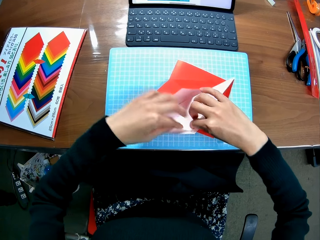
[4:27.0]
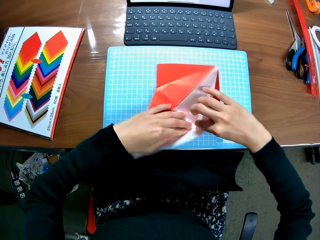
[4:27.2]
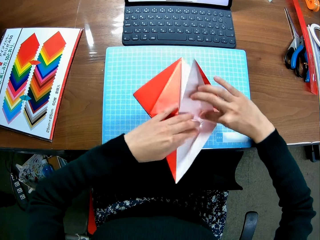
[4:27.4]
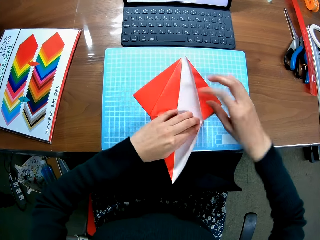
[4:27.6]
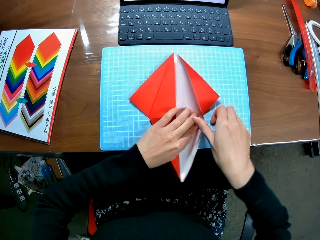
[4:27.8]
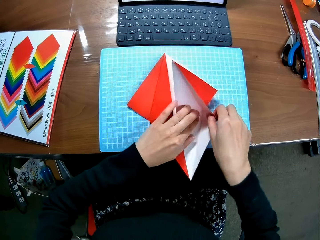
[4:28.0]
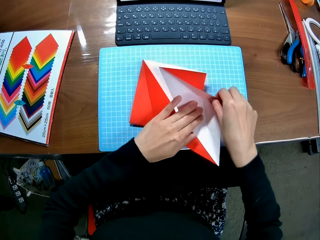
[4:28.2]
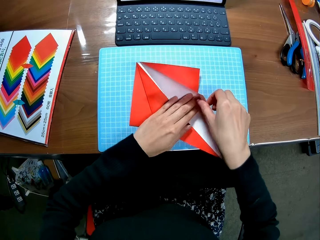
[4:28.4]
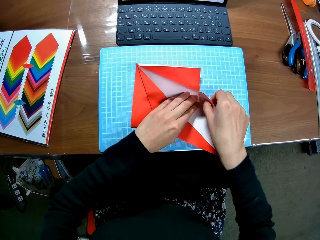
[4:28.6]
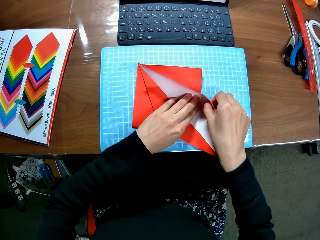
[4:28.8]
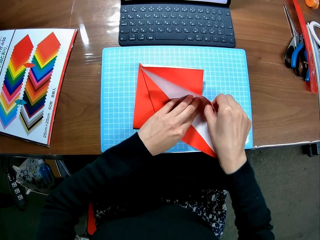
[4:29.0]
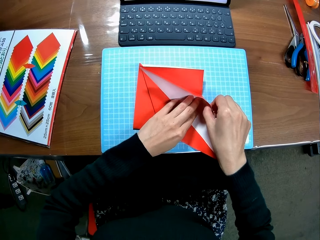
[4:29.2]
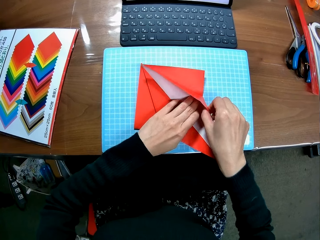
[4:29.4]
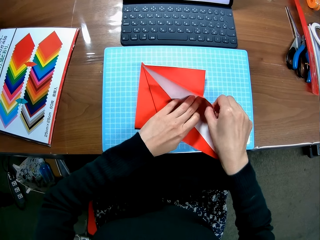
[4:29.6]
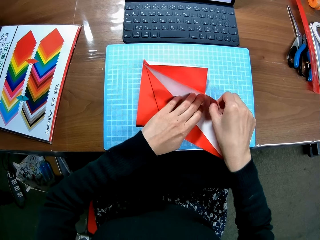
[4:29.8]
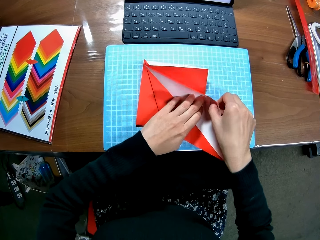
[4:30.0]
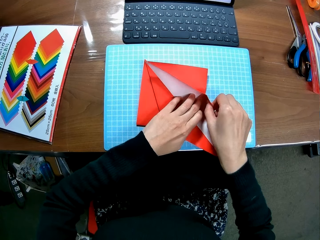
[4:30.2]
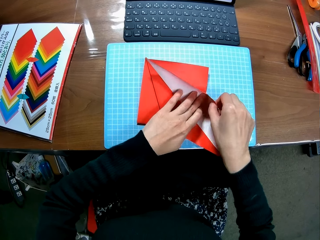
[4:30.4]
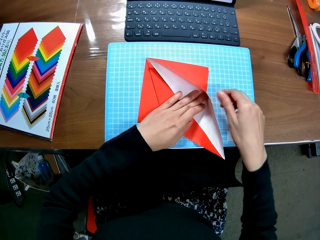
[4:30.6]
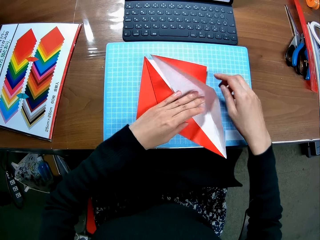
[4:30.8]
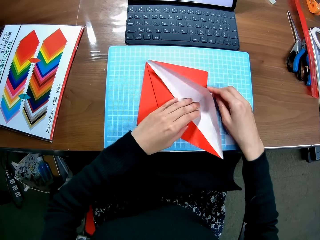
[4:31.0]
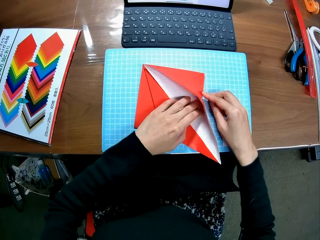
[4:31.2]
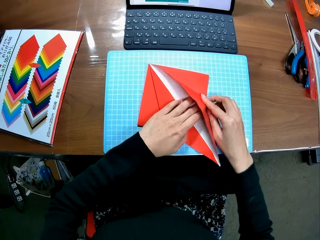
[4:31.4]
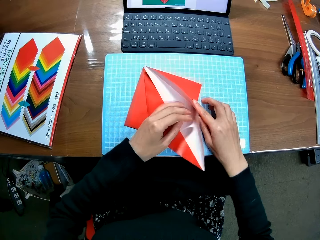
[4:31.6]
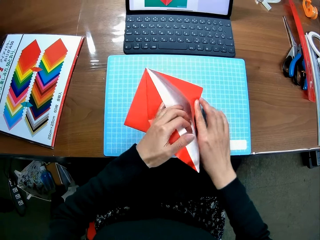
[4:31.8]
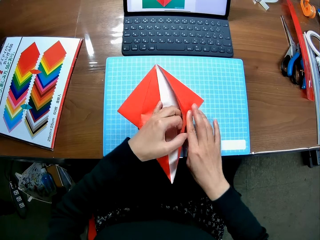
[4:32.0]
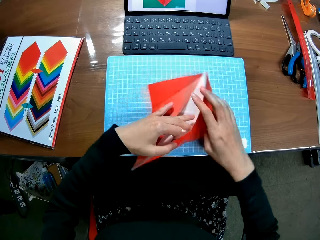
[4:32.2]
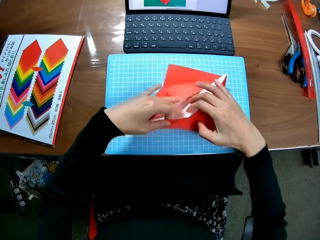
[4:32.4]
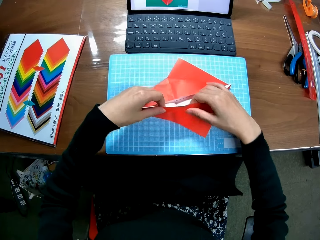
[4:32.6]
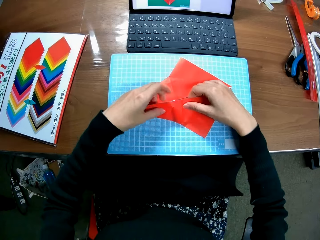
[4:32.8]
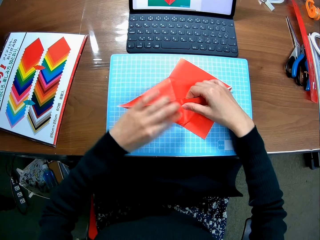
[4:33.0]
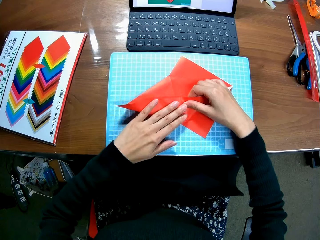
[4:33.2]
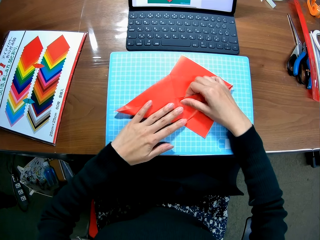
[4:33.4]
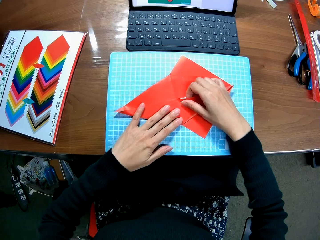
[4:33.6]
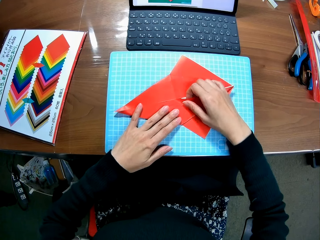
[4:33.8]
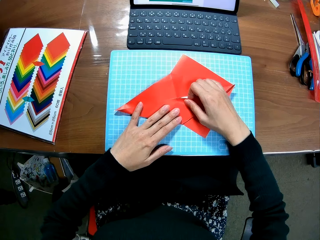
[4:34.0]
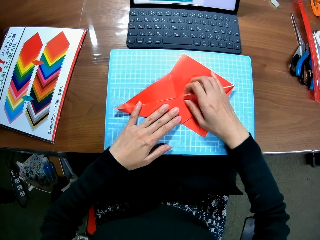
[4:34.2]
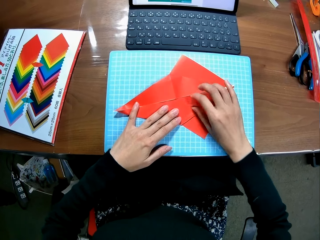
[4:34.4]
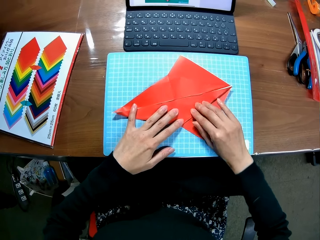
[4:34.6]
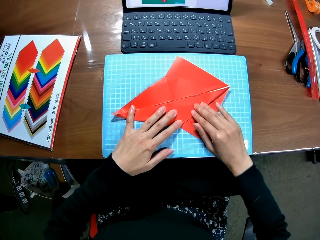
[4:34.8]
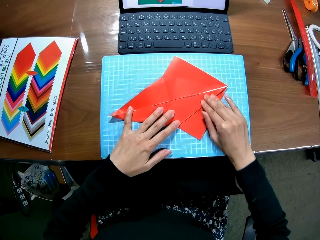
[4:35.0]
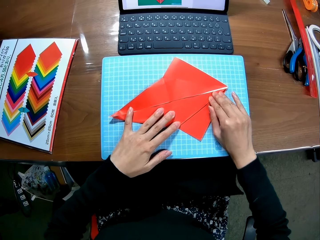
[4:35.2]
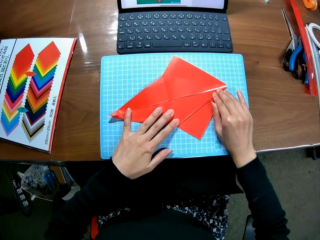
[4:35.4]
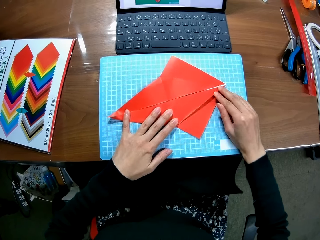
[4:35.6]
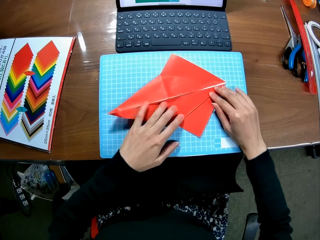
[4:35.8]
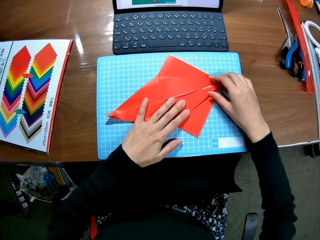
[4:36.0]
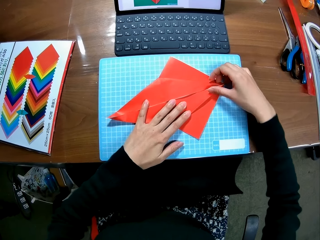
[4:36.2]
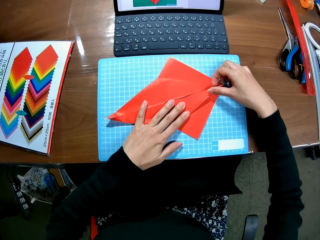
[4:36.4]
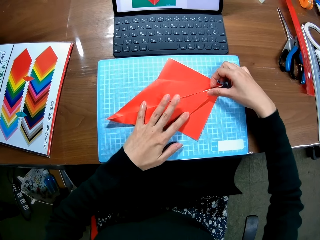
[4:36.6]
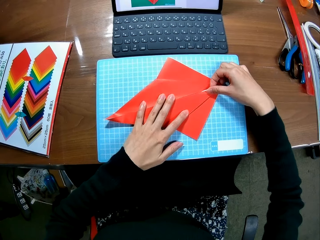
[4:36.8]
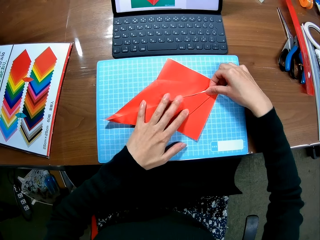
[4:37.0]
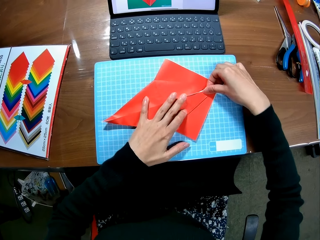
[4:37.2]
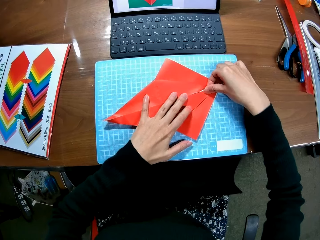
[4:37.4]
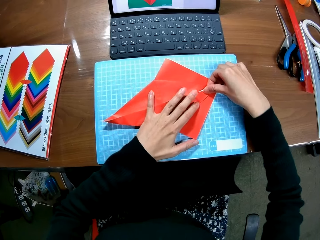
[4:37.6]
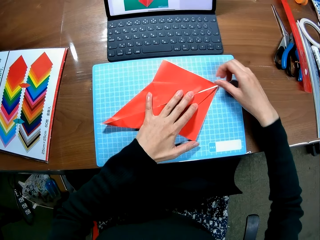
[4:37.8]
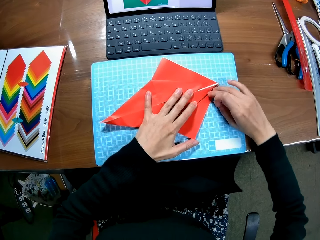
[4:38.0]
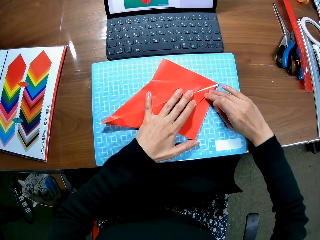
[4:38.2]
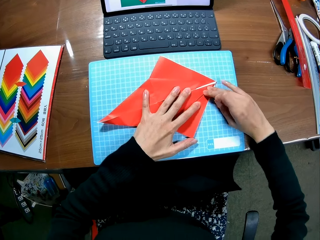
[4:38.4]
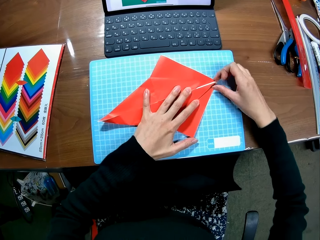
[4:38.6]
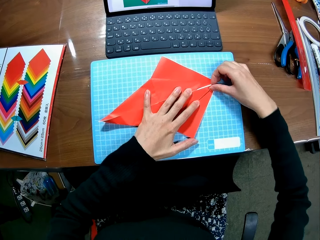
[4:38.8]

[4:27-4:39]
The camera wearer moves the craft paper. They fold the craft paper. They move the craft paper. They fold the craft paper.

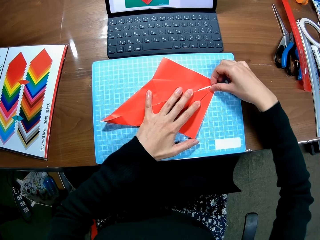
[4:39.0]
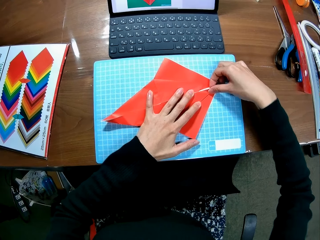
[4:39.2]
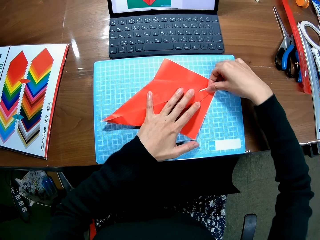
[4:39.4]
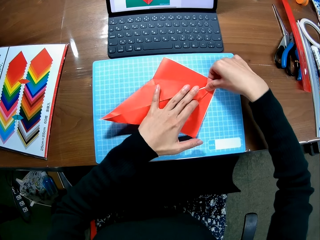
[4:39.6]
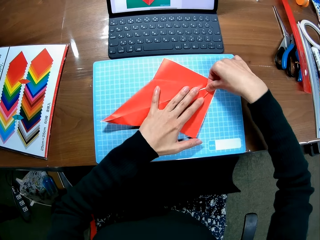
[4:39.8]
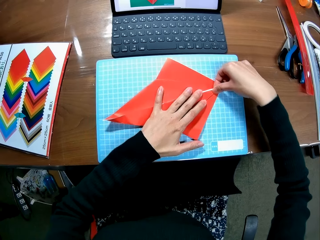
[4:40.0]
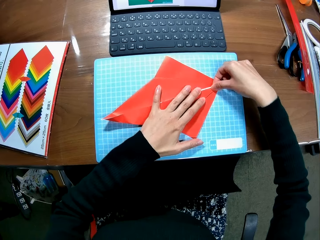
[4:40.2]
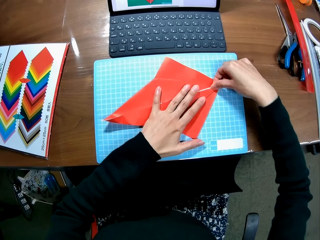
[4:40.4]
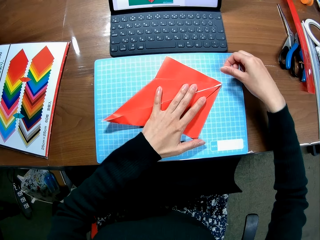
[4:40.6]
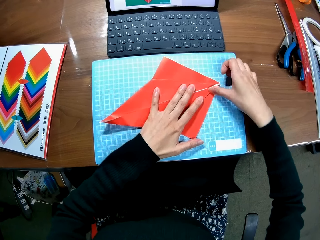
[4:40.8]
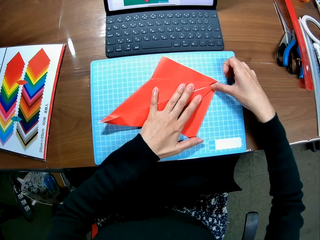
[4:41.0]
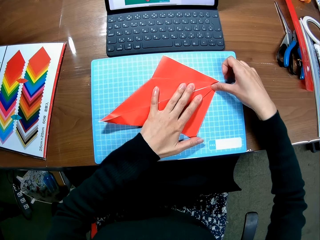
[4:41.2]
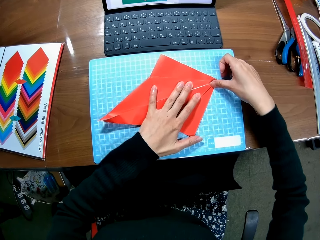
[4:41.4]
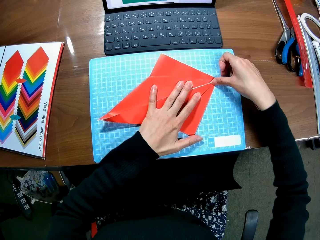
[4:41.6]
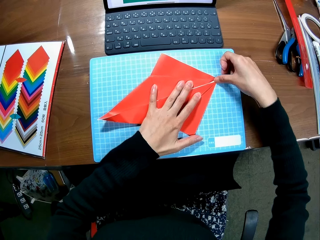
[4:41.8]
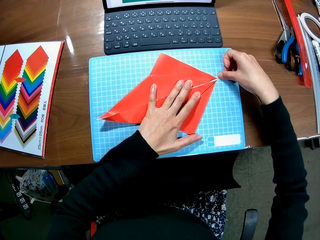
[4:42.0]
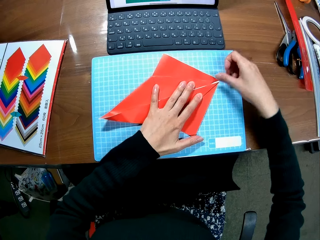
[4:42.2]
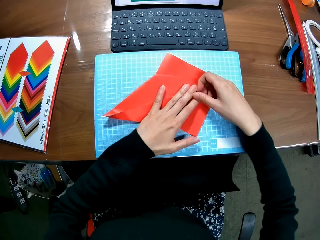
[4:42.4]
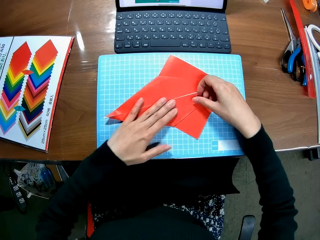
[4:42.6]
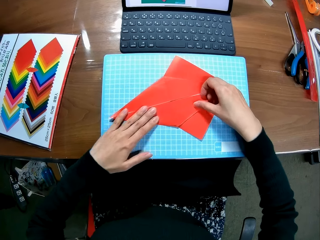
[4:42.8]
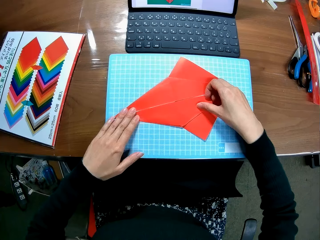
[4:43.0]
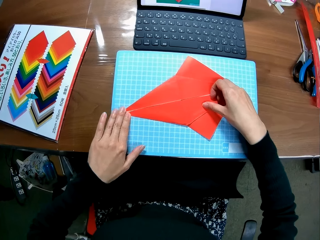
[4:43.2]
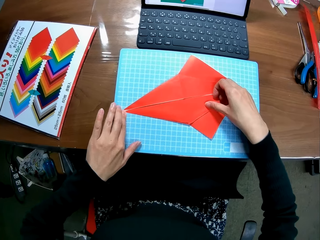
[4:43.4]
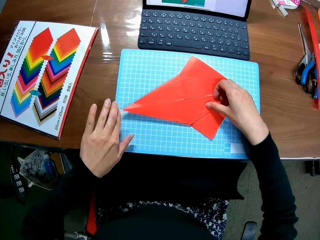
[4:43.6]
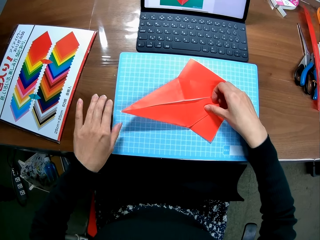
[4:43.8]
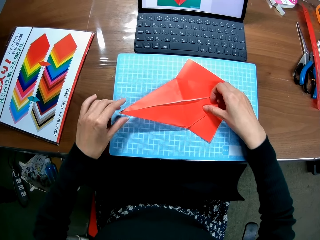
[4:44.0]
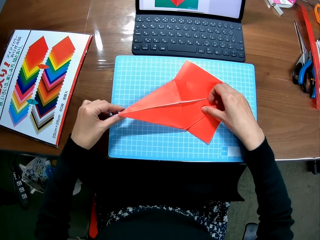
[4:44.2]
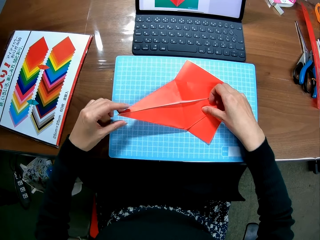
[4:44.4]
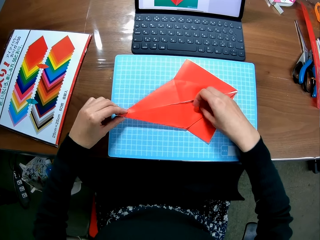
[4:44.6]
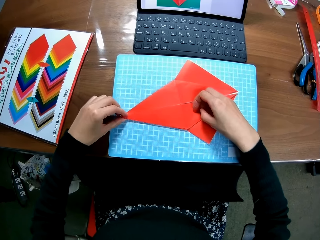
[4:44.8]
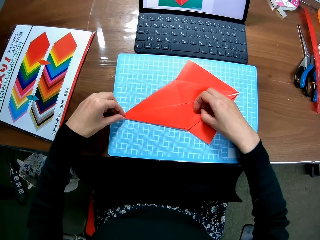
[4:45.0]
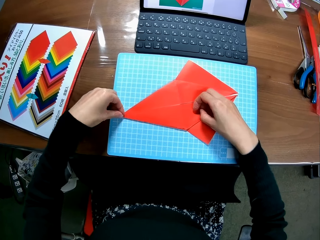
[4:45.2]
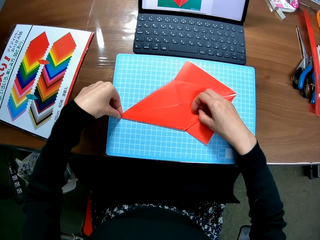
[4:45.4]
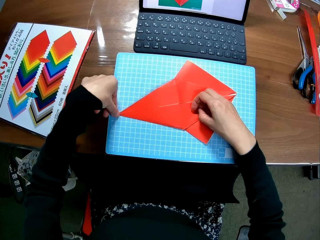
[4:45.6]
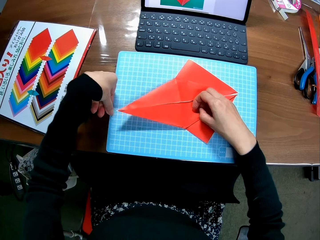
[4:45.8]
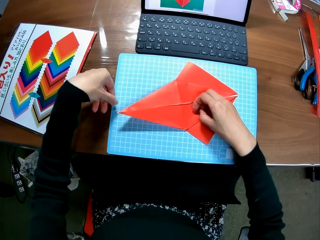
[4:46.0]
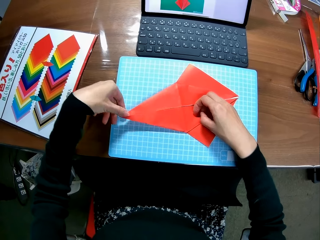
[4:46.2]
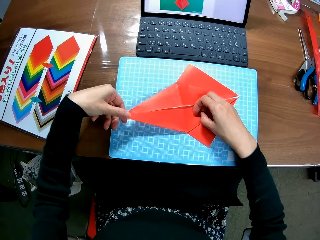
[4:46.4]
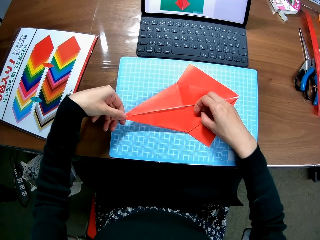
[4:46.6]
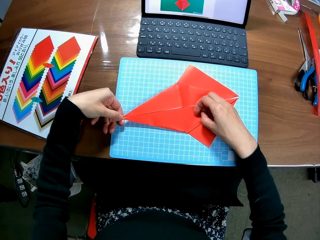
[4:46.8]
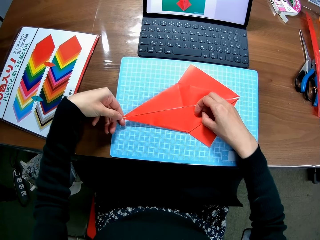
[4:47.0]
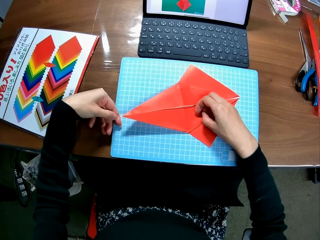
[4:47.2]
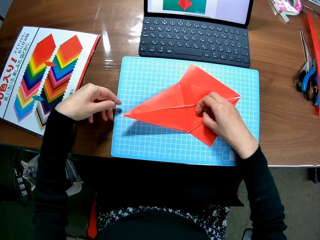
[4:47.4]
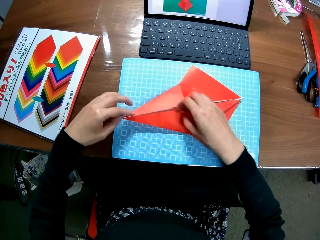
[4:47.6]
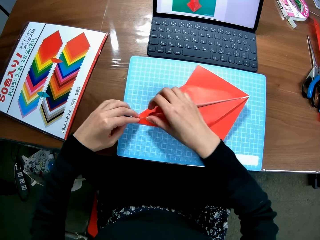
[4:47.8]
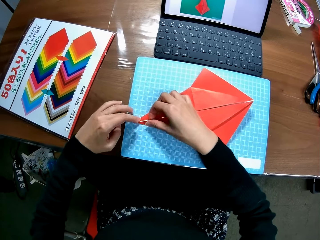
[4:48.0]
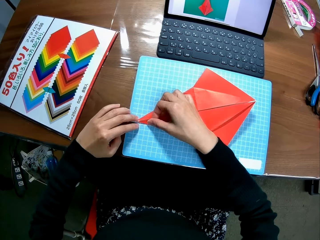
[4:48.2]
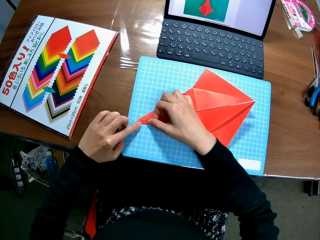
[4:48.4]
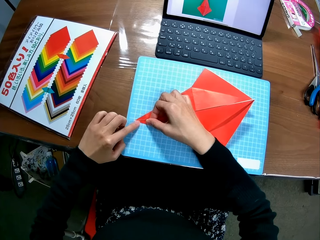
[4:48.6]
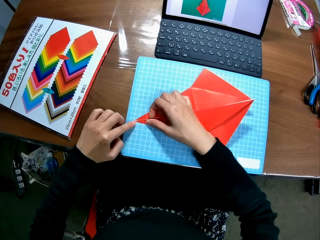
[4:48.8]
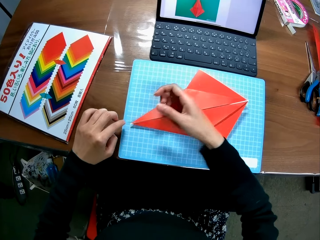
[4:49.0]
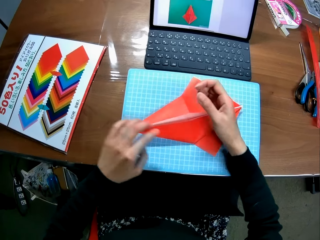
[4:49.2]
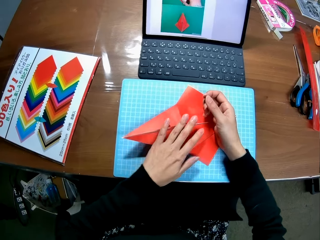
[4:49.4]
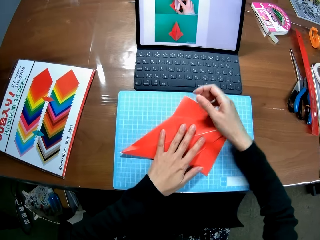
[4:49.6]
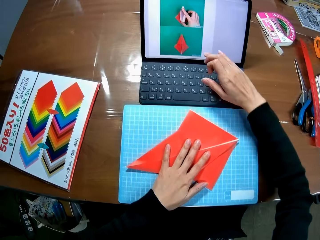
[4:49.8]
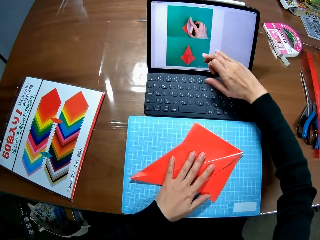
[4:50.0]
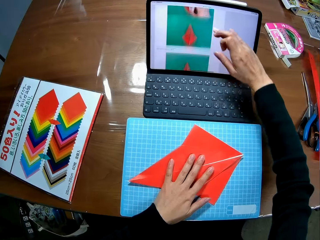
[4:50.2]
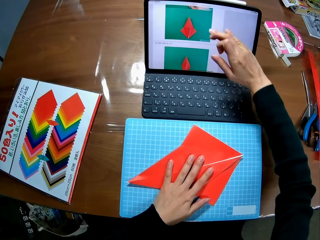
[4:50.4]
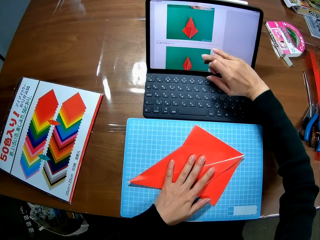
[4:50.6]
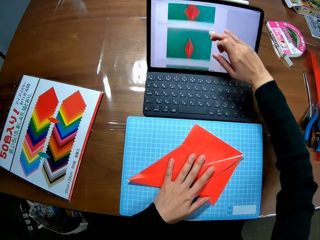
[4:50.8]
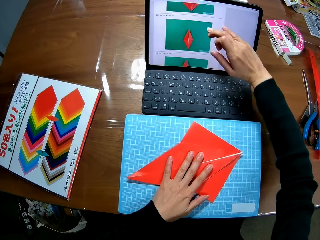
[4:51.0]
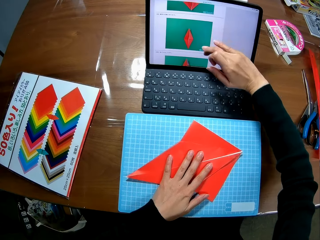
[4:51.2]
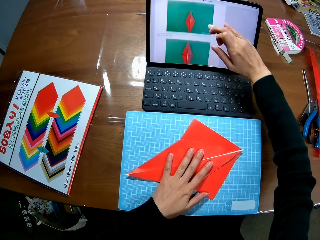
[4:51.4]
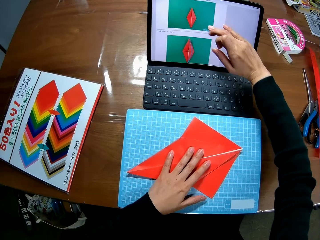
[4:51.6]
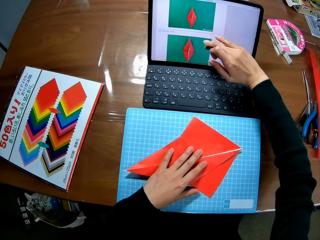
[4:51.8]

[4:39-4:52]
The camera wearer straightens the edges of the paper piece. She scrolls up the screen of the laptop with her right hand.
